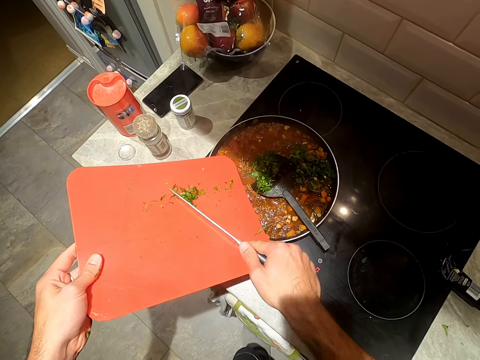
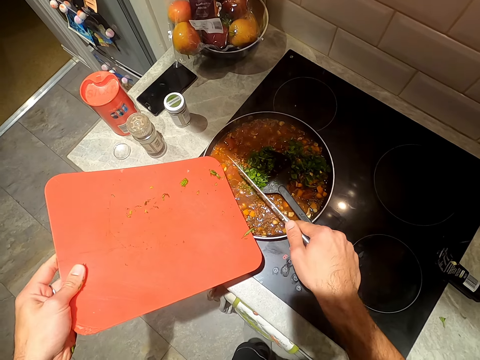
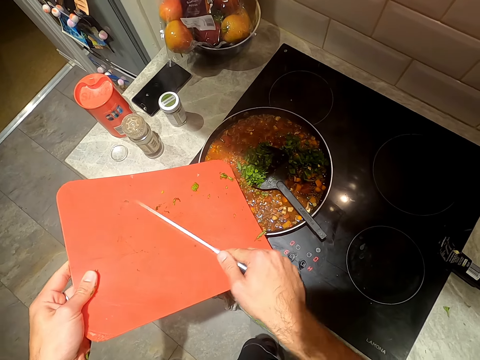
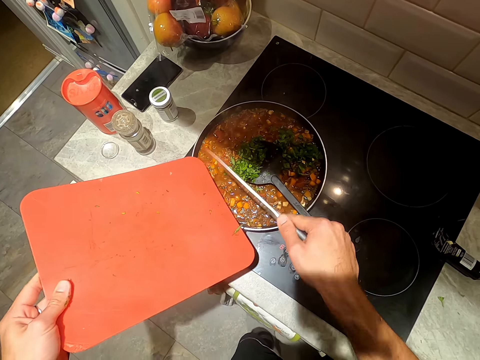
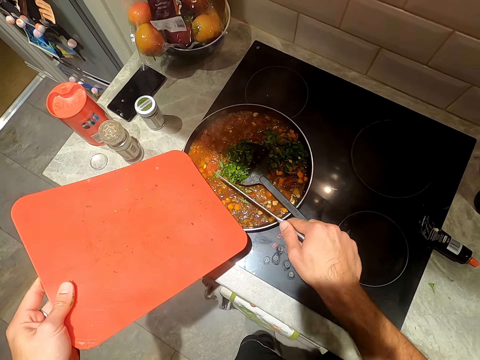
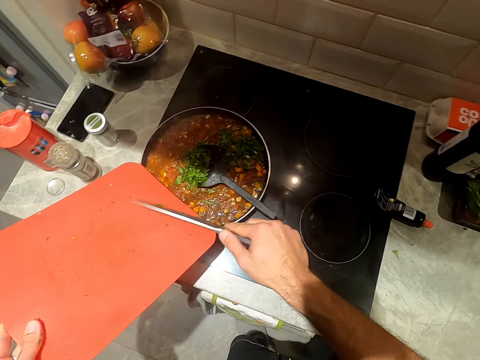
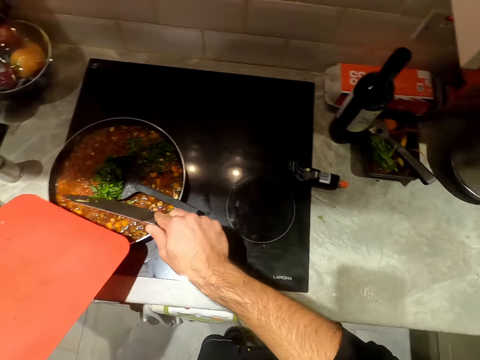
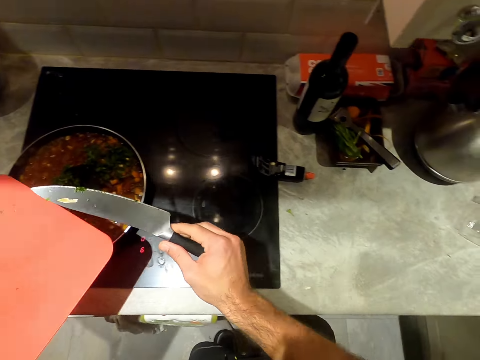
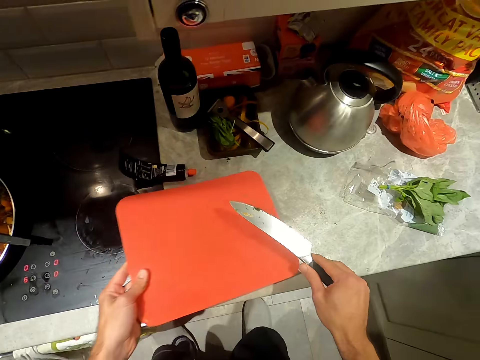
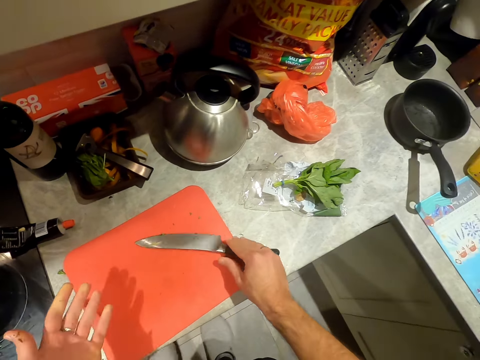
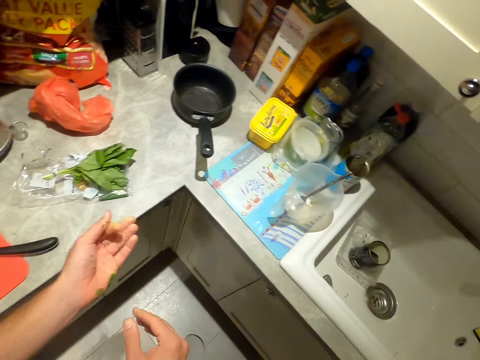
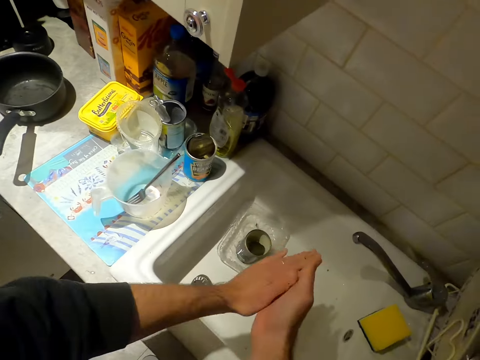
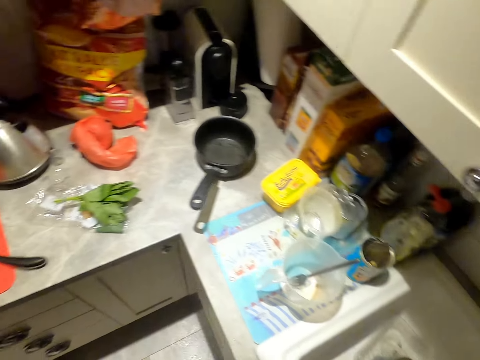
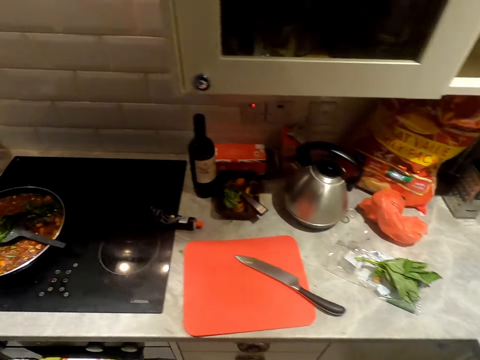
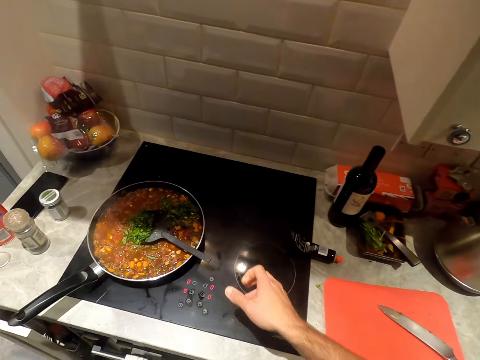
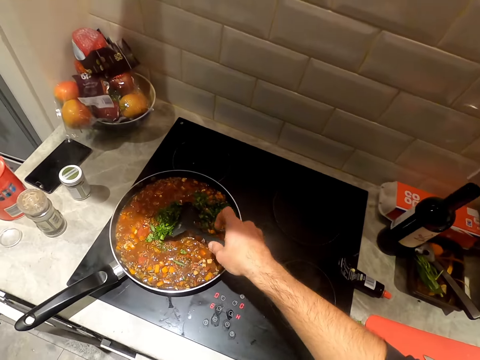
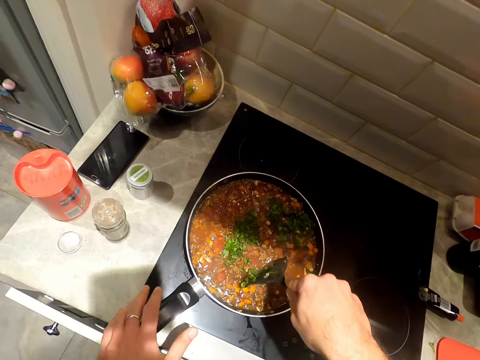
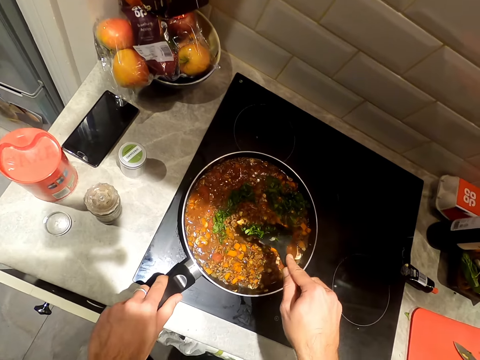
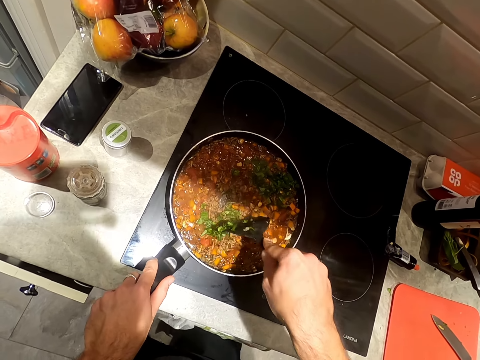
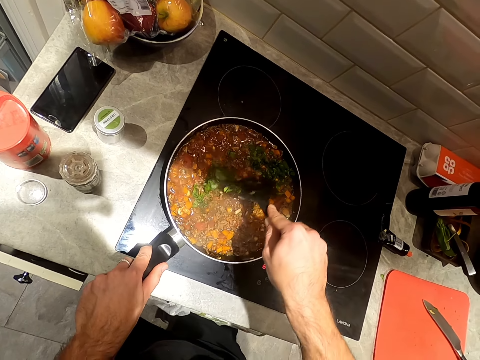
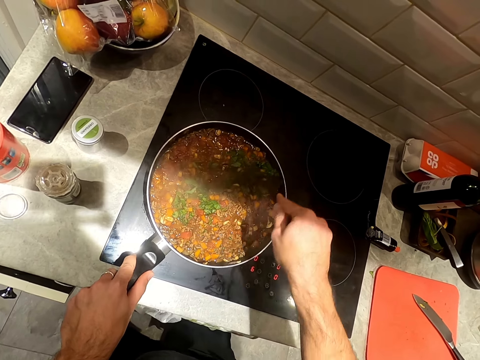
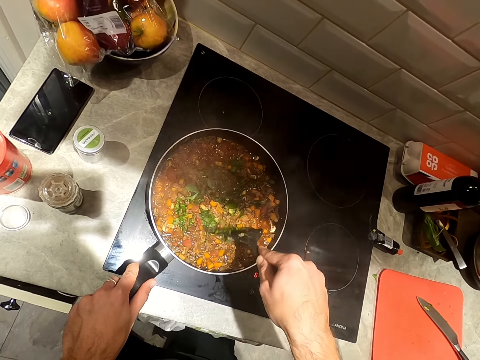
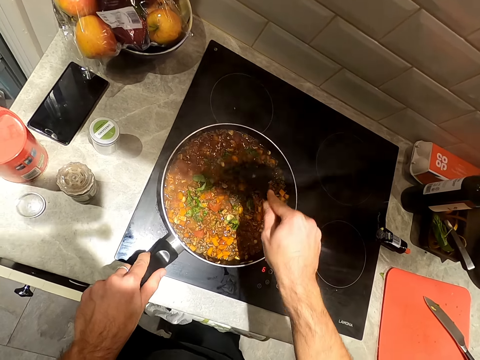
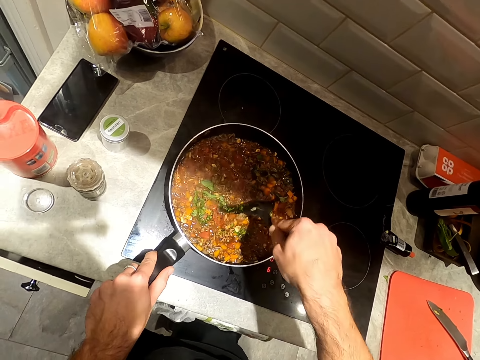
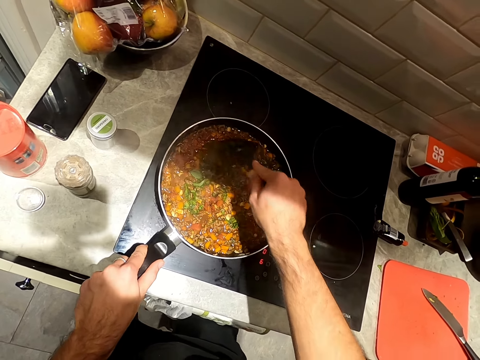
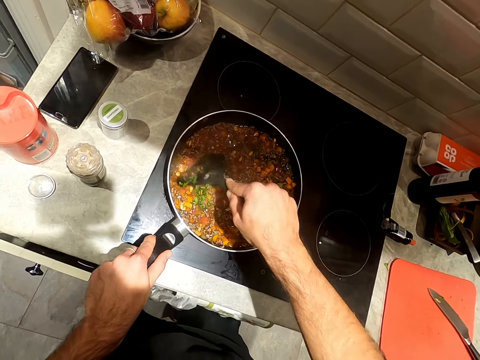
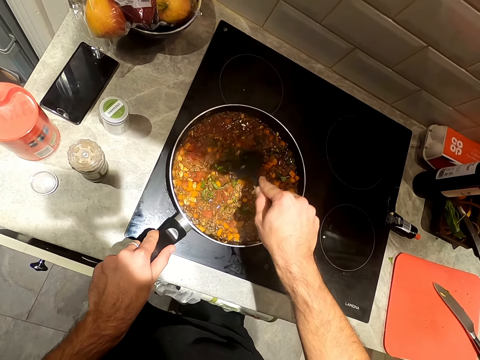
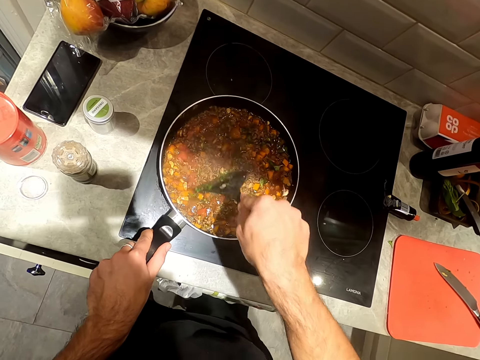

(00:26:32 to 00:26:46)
The camera wearer interacts with a woman. He places the knife in his right hand on the cutting board in his left hand. He places the cutting board in his left hand on the counter. He rubs the hand. He dusts both hands in the sink. He holds the kitchen spoon. He stirs the sauce in the pan on the cooker with the spatula in his right hand. He holds the handle of the pan on the cooker with his left hand.

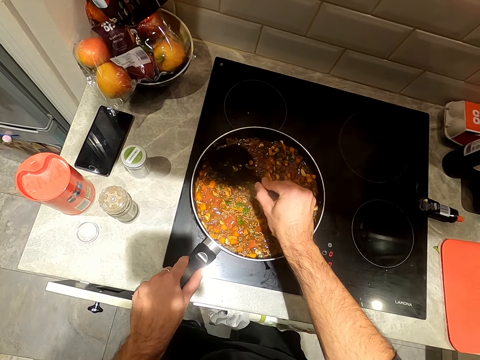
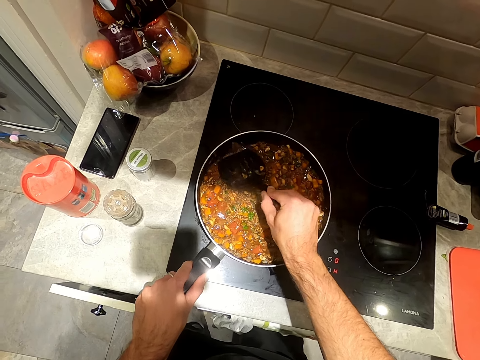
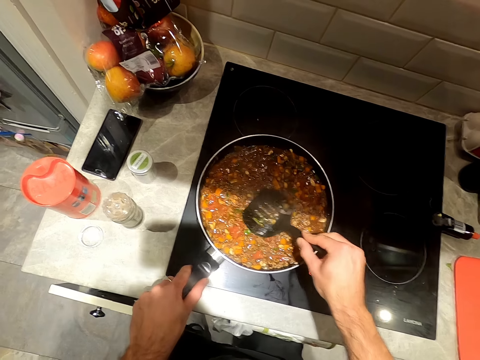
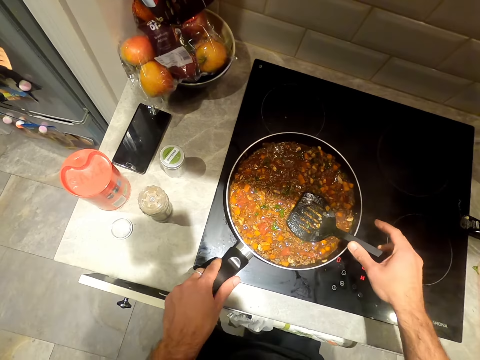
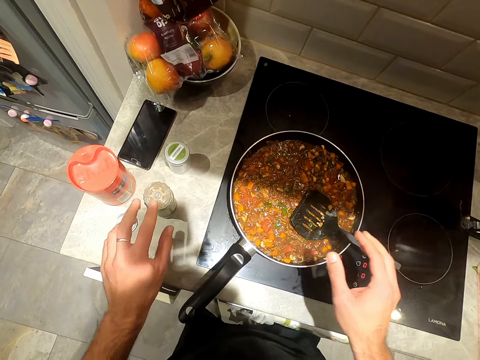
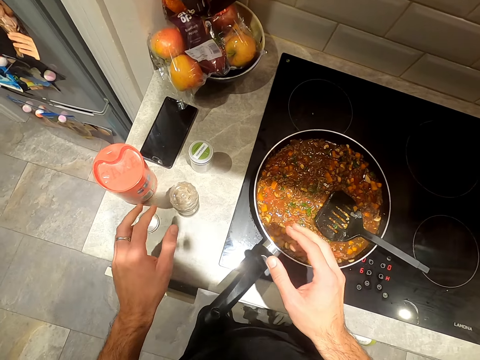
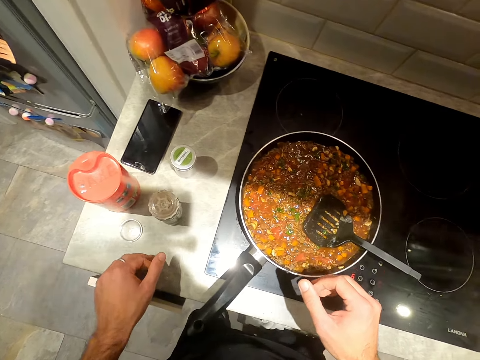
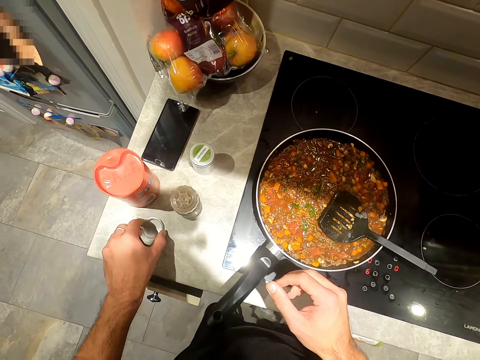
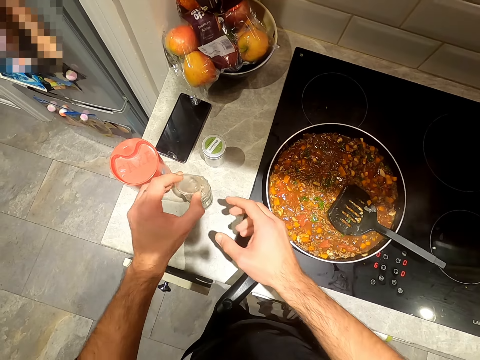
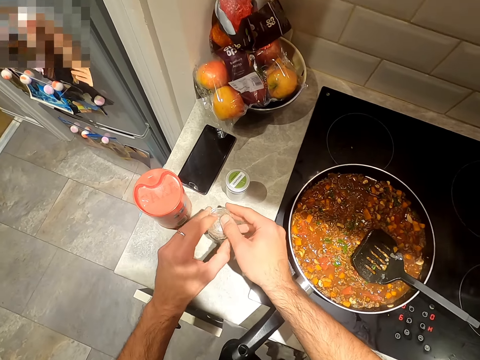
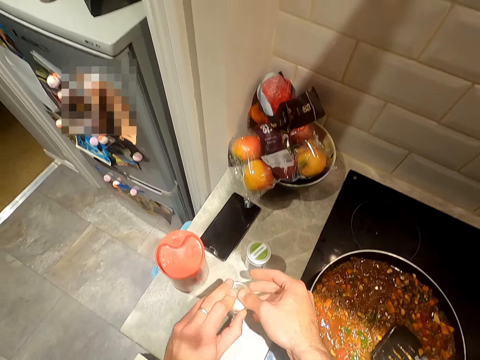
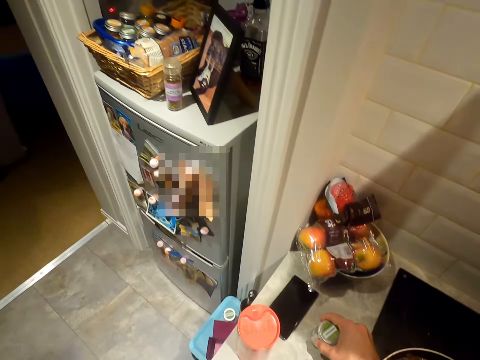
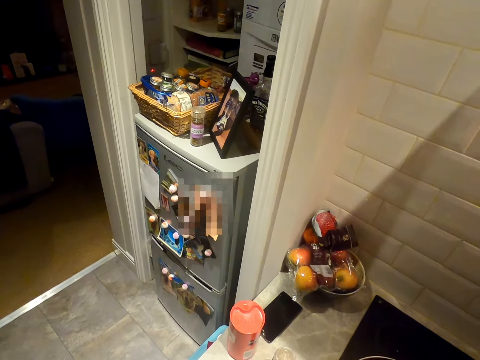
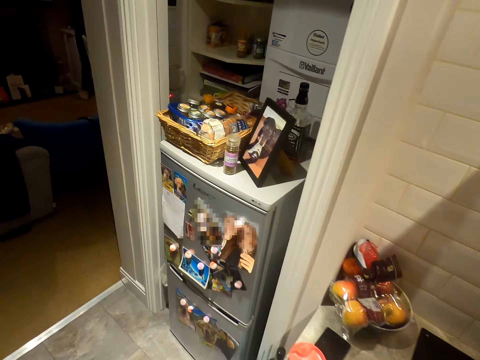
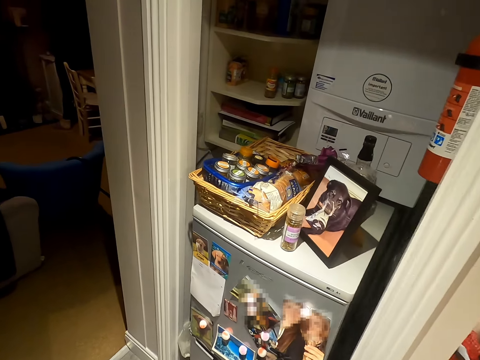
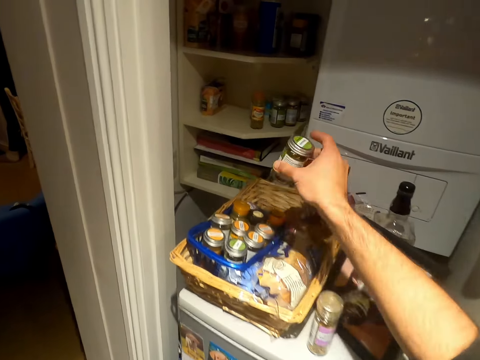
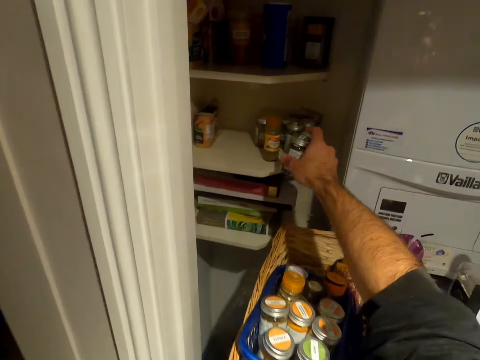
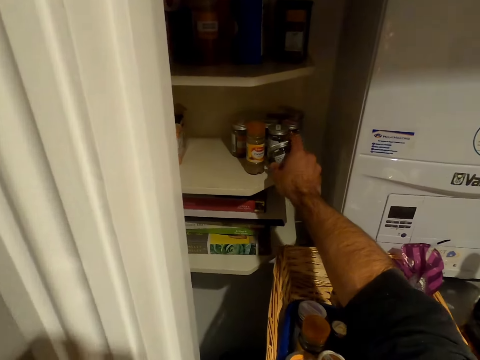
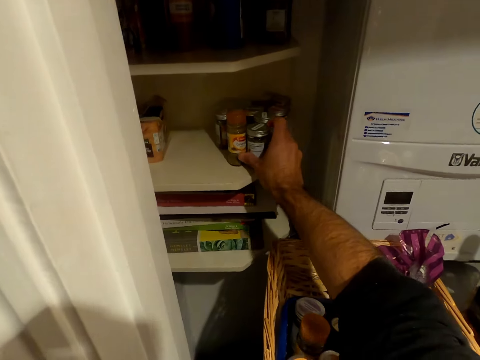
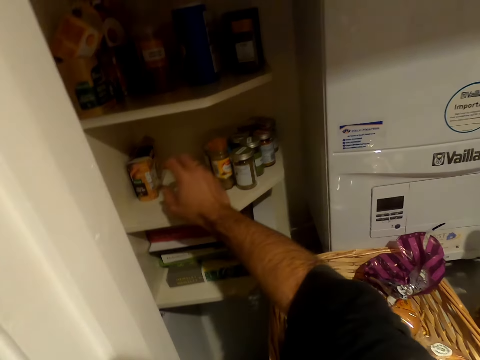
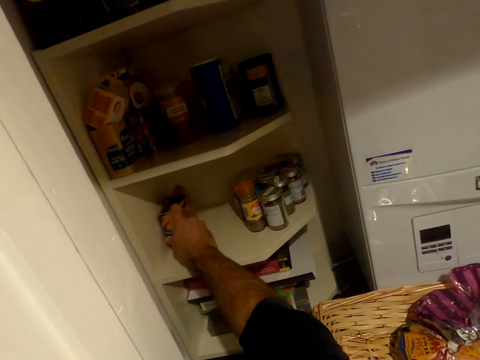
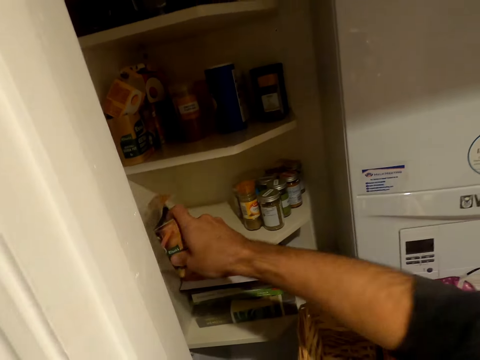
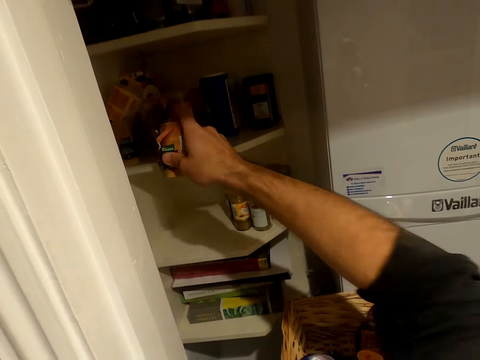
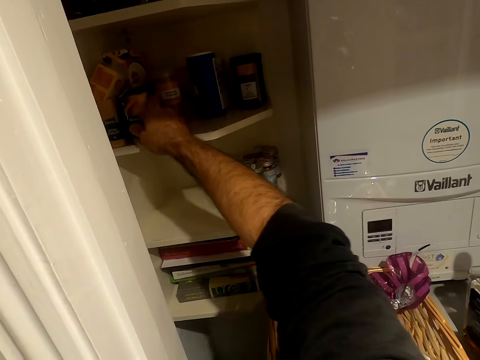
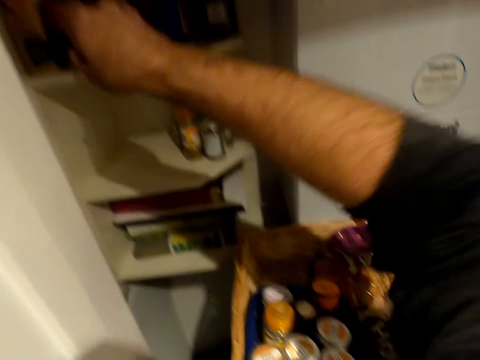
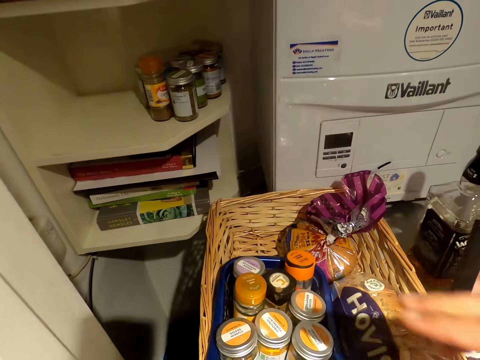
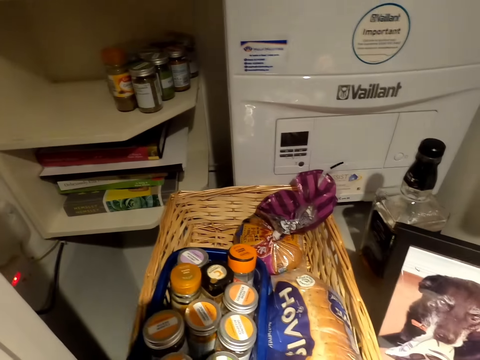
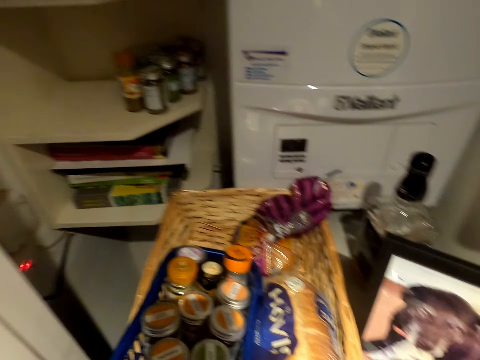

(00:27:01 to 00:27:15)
The camera wearer drops the spatula in his right hand in the pan on the cooker. He picks up a cover from the counter with his left hand. He covers a bottle of spice on the counter with the cover in both hands. He picks up a bottle from the counter with his right hand. He places the bottle in his right hand on a shelf. He takes a packet from the shelf with his right hand. He places the packet in his right hand on the shelf.
